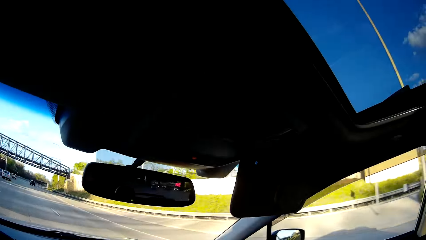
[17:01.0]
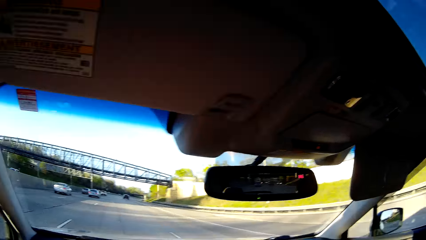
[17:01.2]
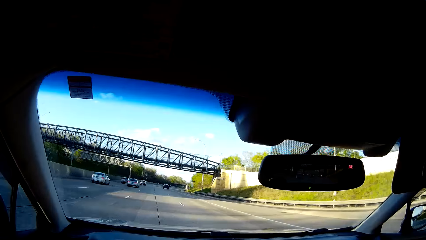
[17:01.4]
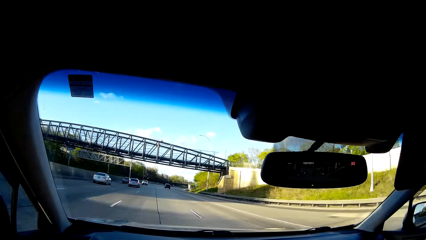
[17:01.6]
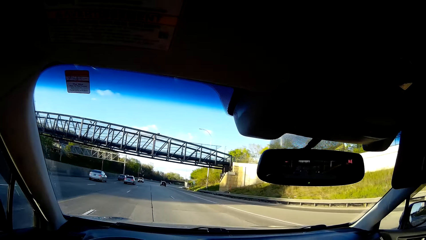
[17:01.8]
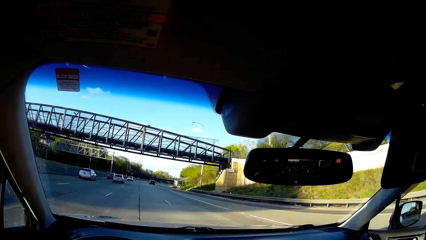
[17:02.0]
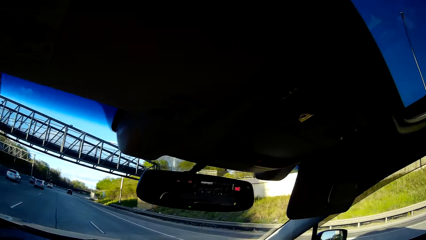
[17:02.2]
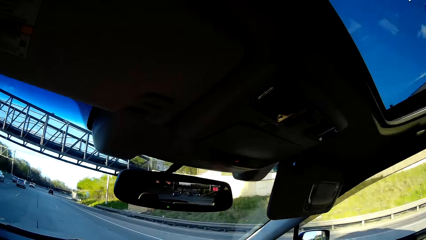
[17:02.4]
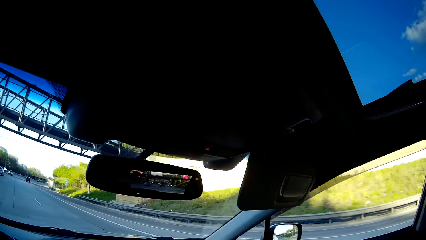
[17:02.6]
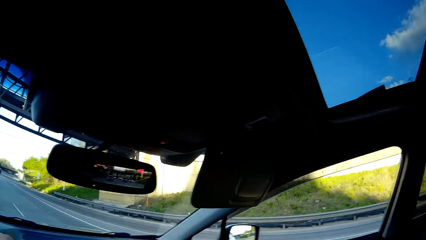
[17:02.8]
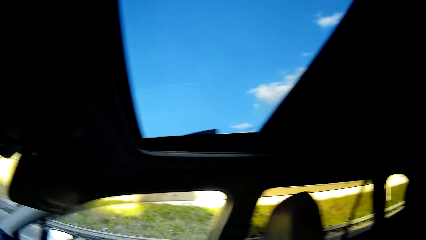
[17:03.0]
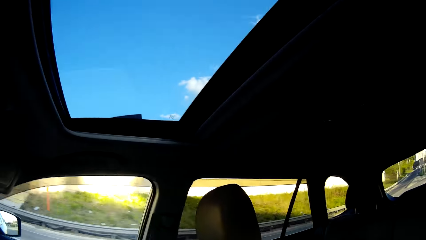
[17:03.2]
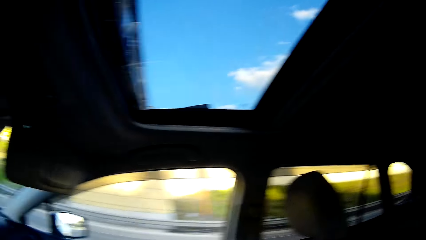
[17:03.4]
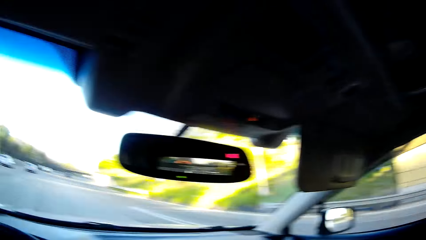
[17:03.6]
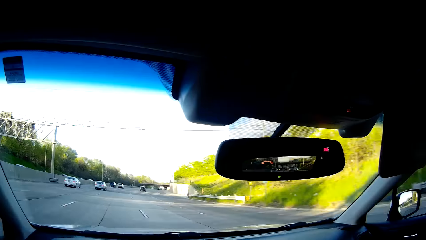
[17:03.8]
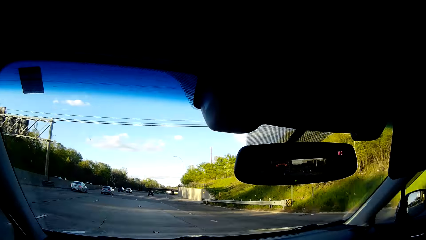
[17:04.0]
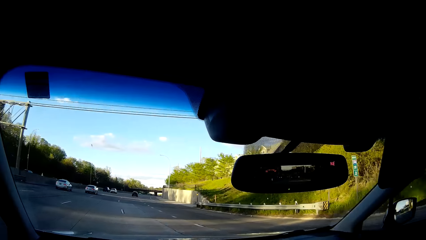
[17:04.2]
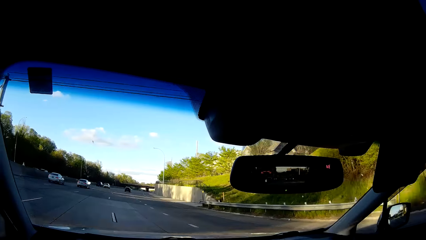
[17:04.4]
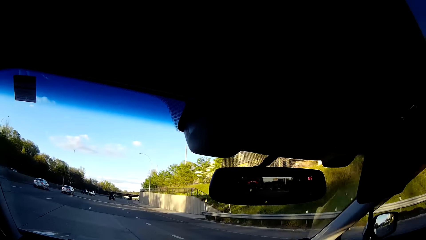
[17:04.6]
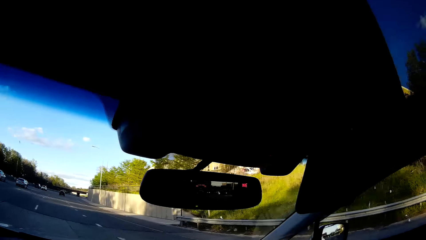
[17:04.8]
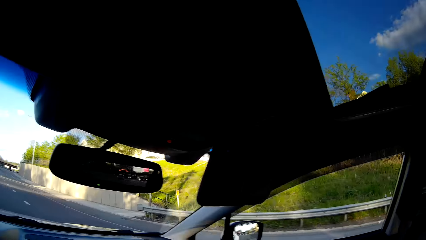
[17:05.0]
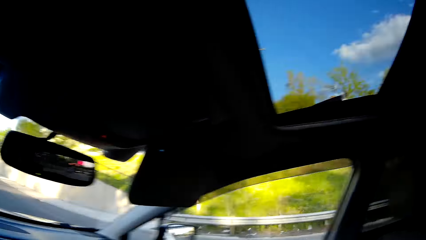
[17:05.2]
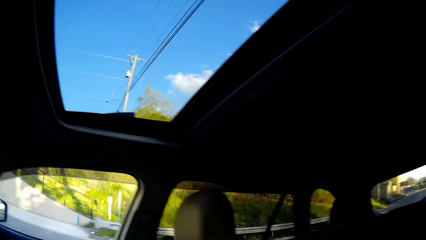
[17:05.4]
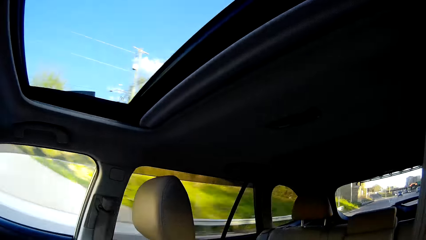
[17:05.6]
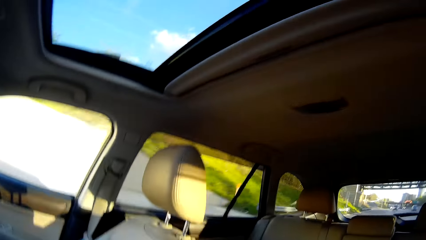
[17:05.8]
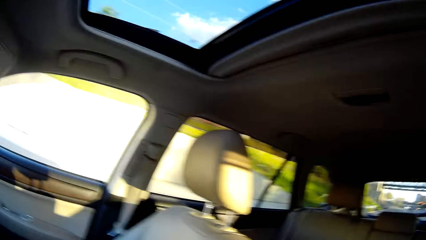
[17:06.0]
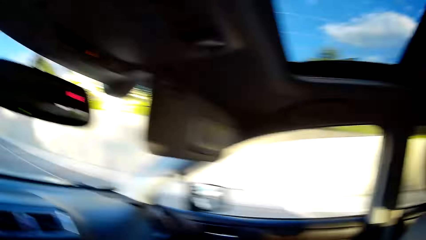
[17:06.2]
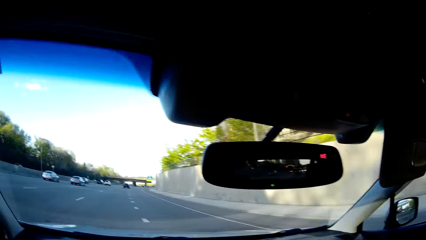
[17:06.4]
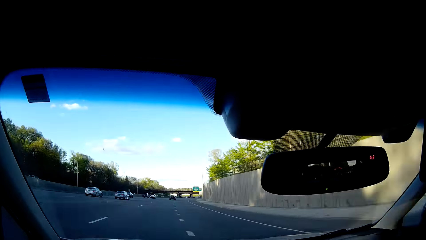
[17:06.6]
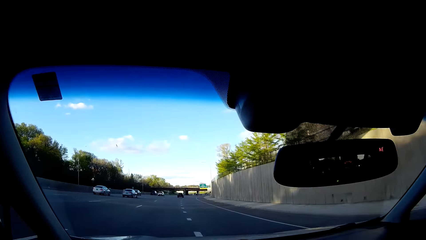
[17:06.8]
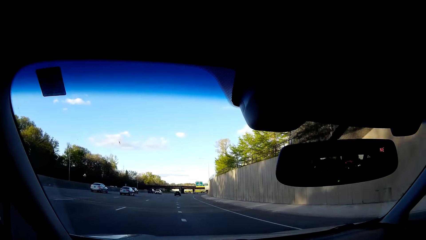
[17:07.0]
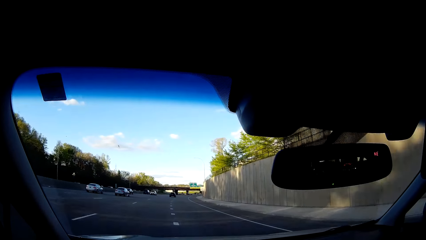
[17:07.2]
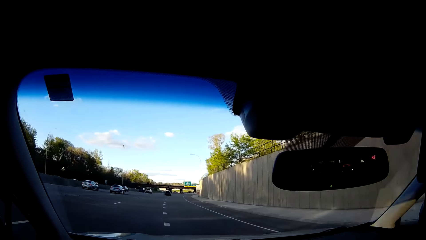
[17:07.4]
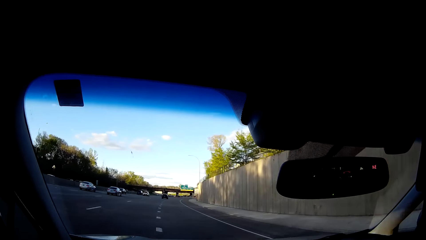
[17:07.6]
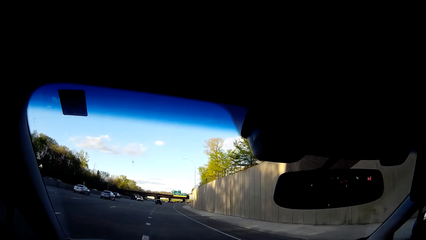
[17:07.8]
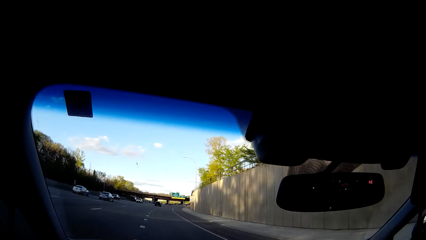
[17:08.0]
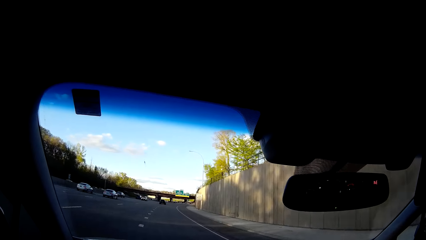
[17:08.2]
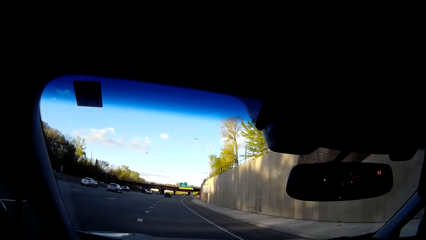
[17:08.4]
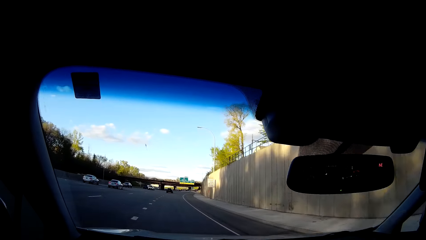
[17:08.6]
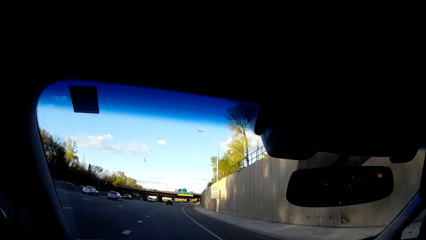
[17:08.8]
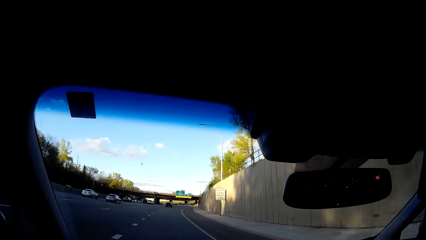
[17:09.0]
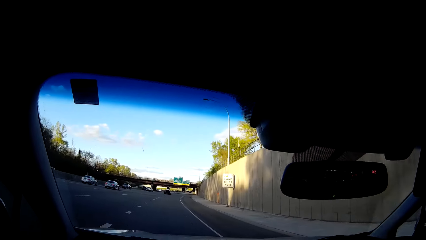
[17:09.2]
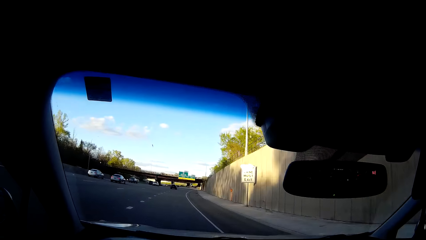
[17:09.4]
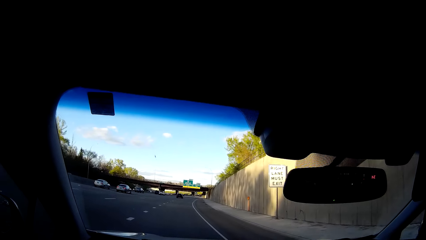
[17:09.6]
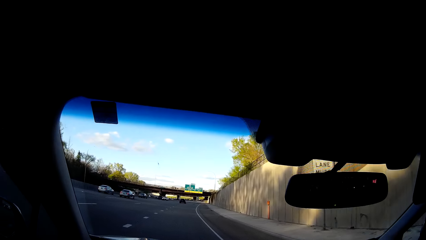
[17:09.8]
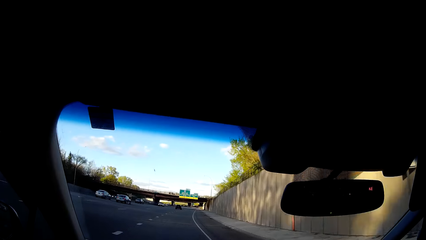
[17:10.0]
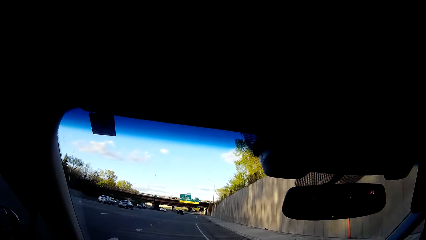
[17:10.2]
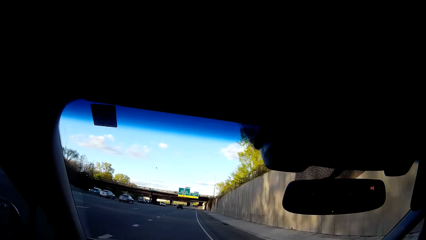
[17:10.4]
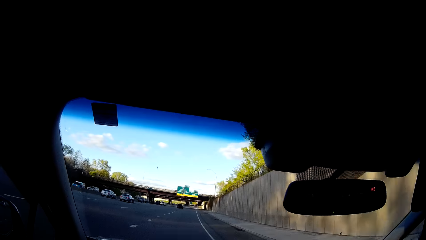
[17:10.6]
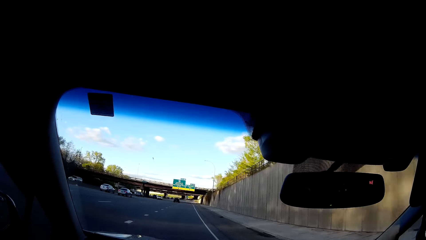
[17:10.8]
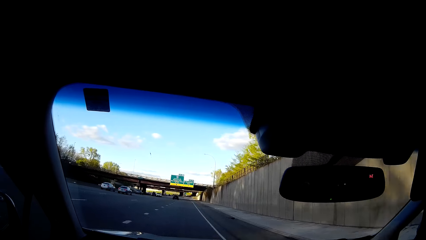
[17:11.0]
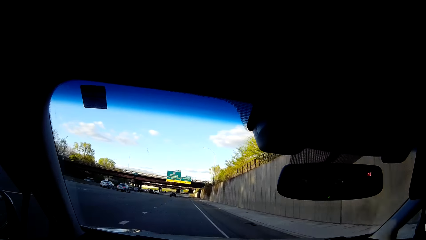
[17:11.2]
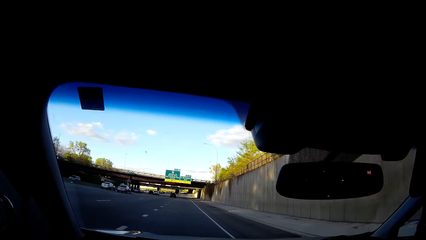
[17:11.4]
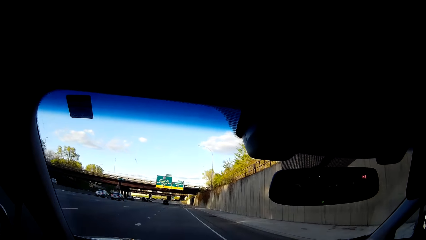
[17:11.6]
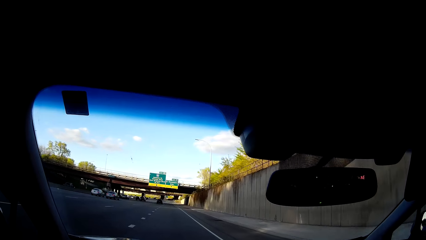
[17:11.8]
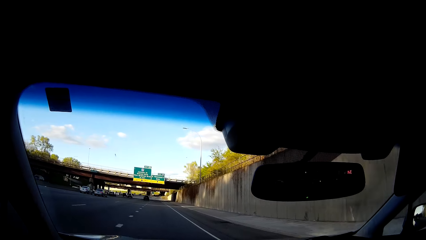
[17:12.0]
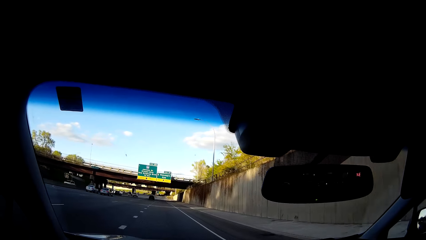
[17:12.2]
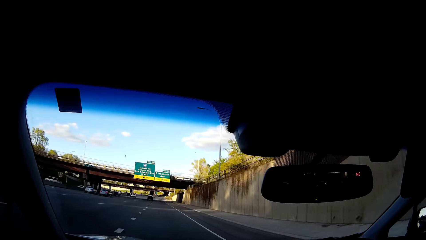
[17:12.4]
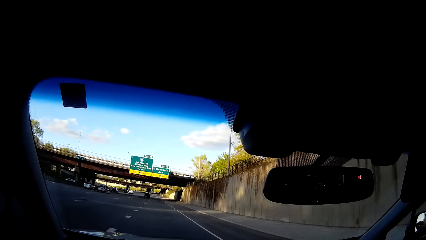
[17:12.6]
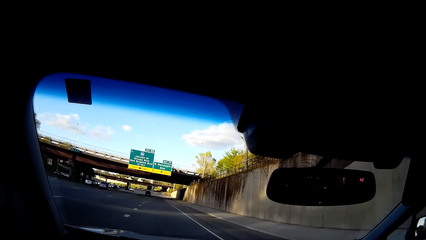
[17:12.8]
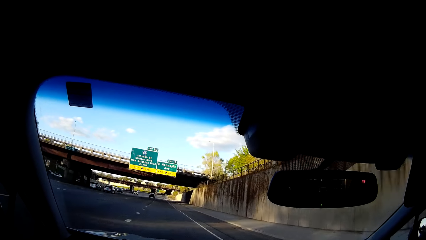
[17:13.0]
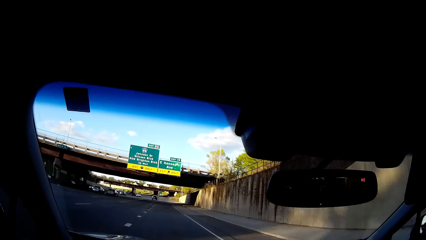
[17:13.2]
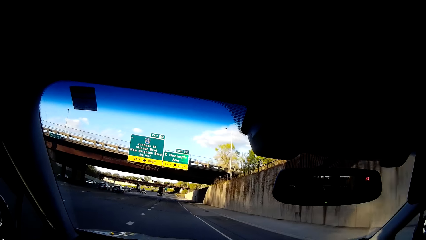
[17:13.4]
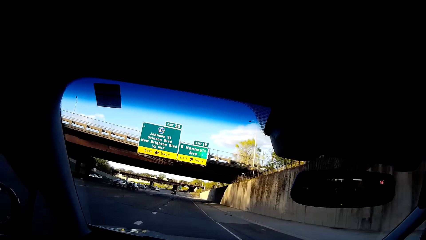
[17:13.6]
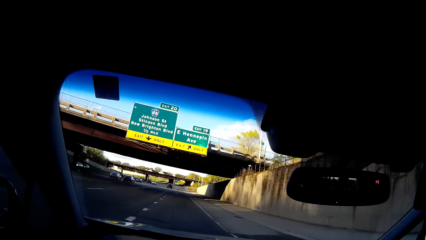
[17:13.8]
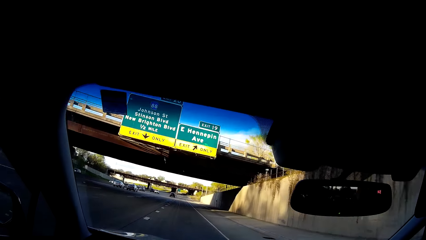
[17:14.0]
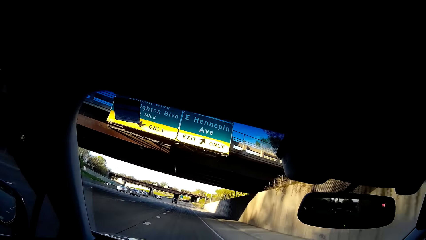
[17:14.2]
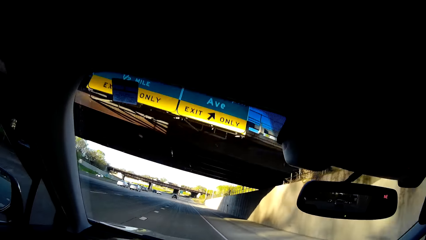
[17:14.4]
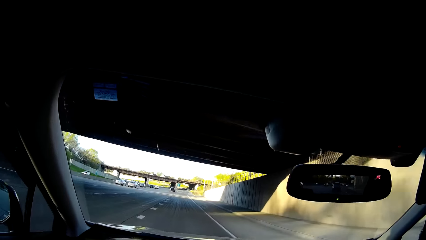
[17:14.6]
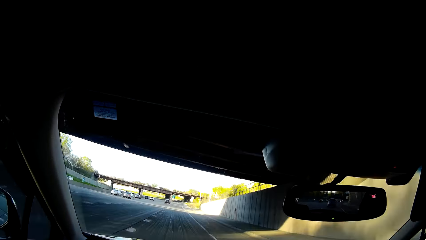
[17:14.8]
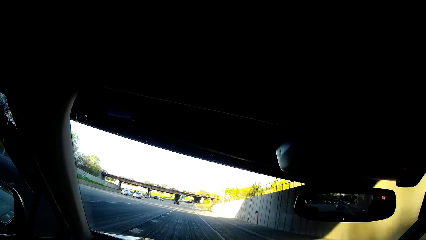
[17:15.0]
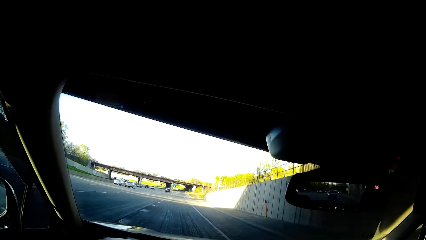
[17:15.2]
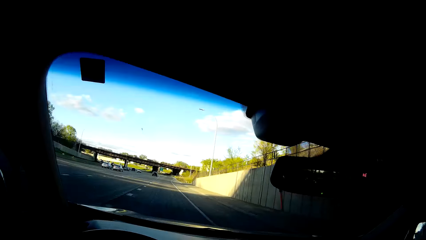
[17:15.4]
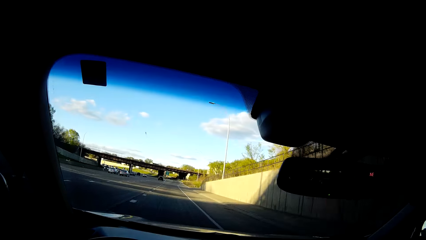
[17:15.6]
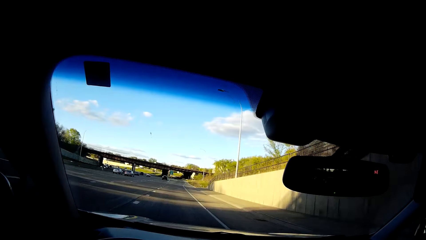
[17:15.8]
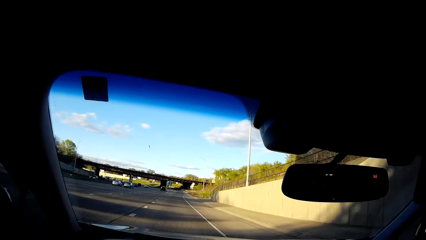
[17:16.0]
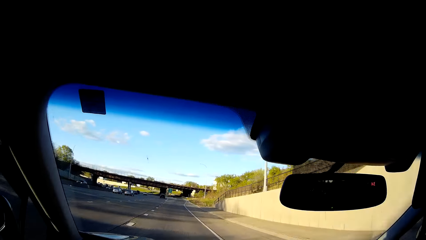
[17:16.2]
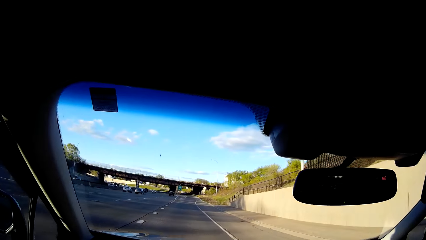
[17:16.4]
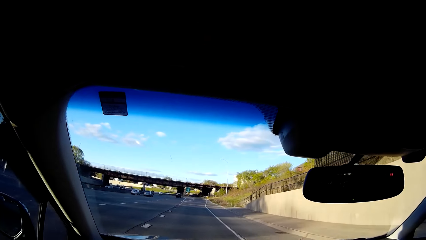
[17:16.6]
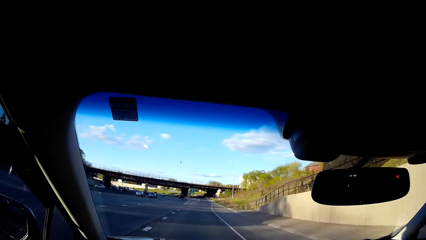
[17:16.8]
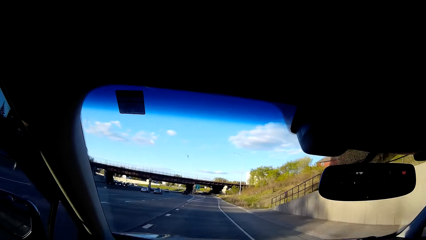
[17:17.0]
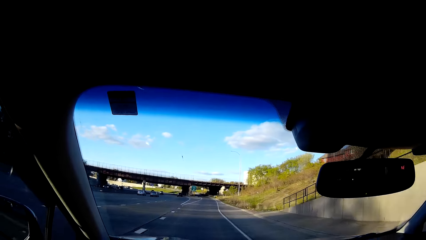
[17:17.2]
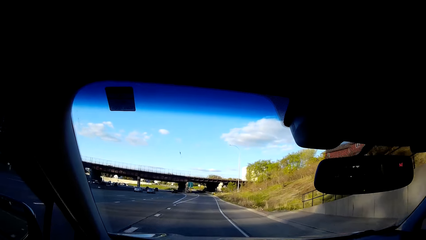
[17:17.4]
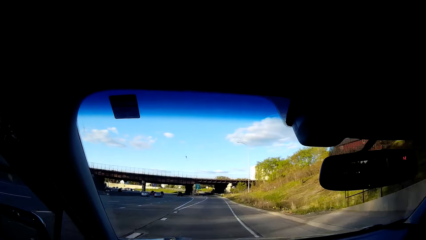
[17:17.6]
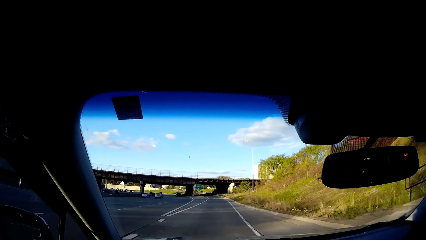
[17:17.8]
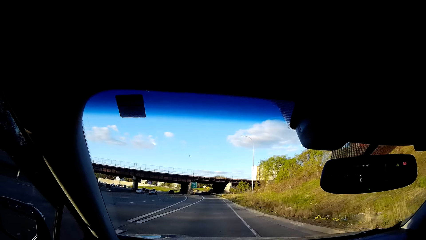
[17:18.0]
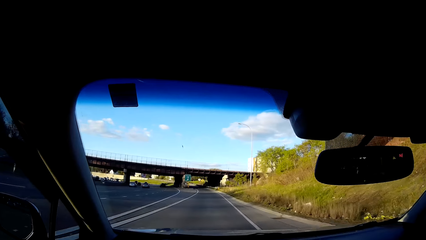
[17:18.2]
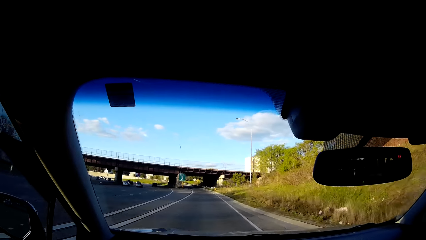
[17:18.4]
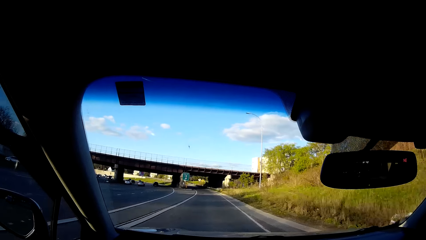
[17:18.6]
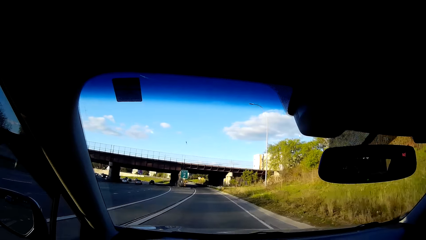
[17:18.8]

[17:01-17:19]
The camera wearer looks around the road. They look to the right side of the car window. They drive a car on the road. They look around the road. They drive the car on the road.
